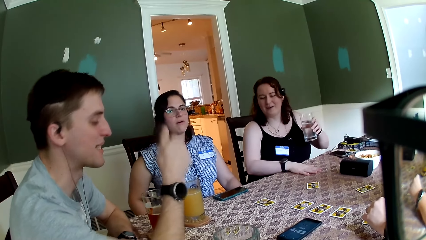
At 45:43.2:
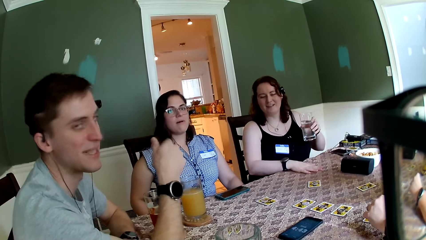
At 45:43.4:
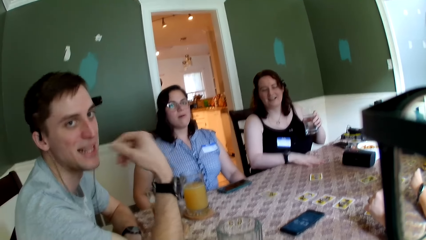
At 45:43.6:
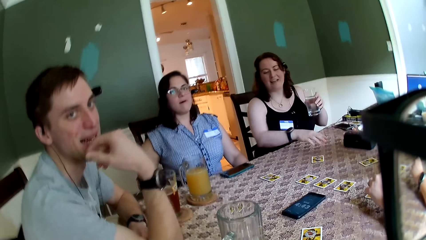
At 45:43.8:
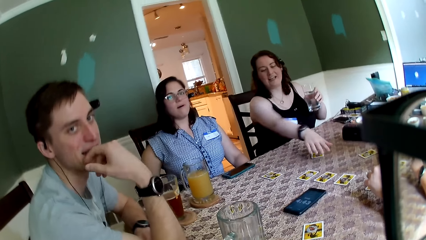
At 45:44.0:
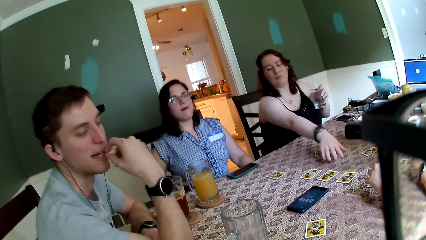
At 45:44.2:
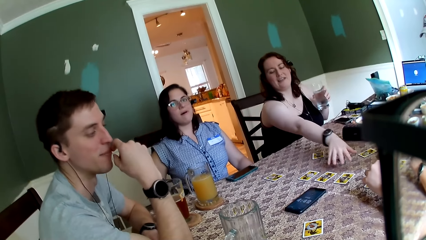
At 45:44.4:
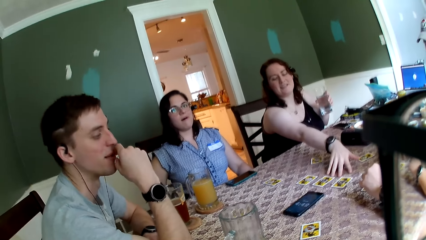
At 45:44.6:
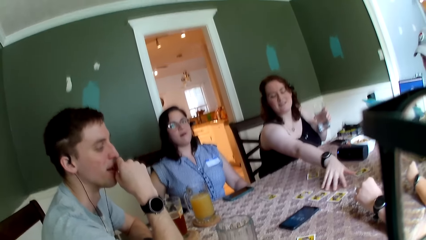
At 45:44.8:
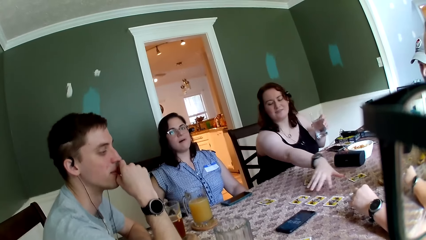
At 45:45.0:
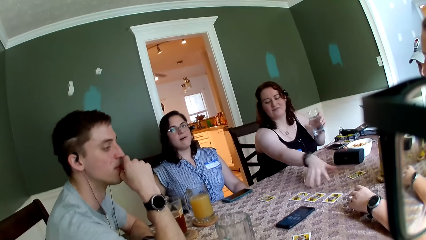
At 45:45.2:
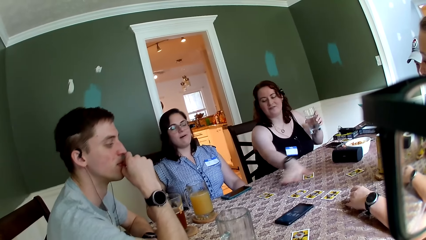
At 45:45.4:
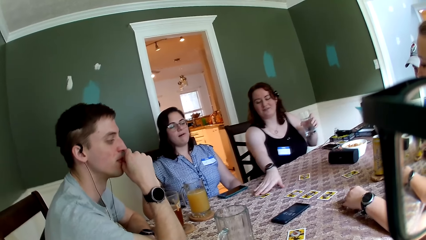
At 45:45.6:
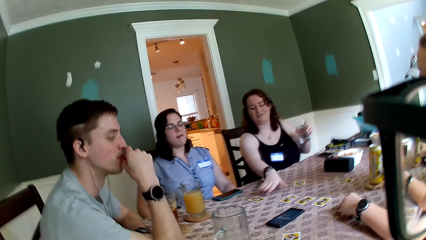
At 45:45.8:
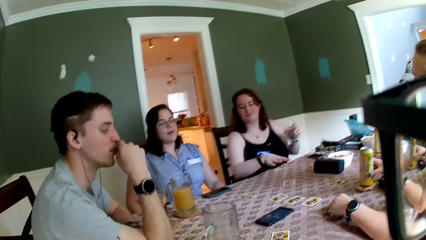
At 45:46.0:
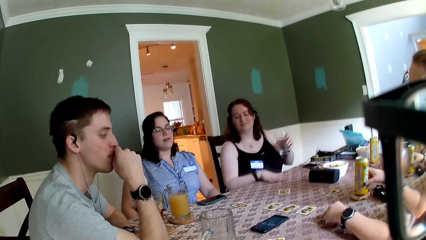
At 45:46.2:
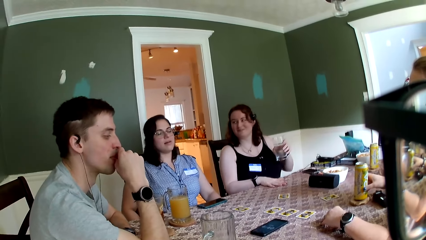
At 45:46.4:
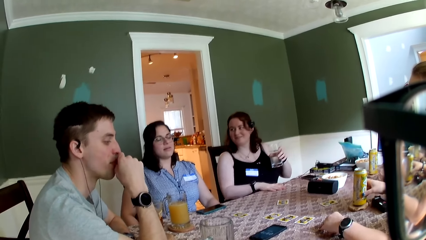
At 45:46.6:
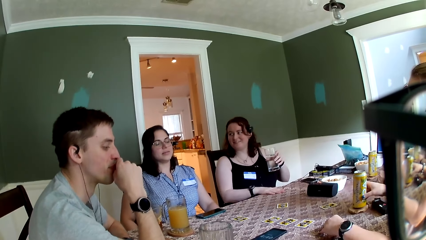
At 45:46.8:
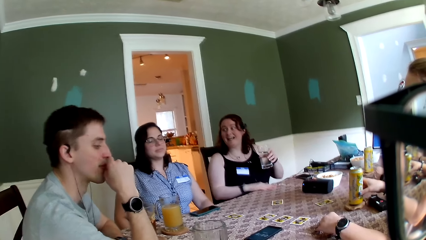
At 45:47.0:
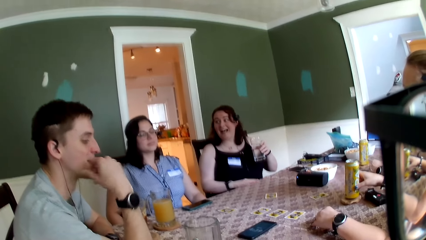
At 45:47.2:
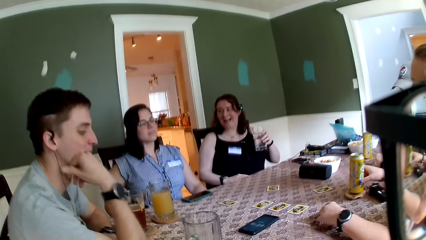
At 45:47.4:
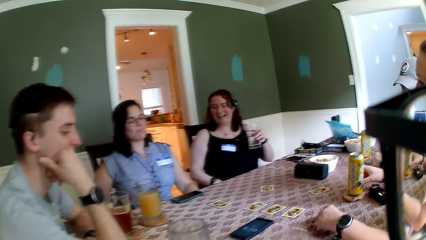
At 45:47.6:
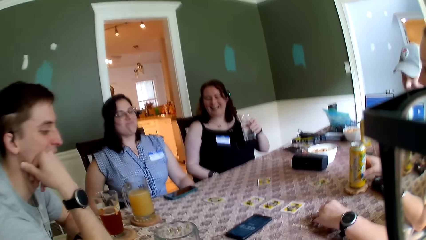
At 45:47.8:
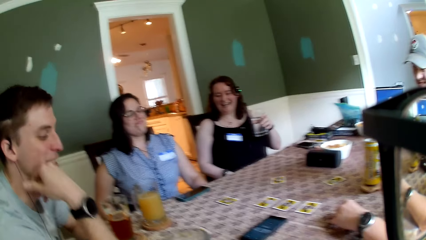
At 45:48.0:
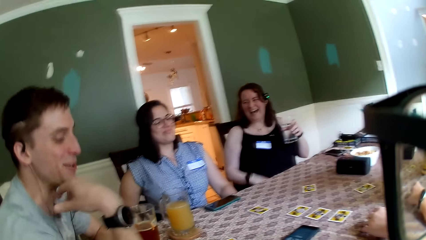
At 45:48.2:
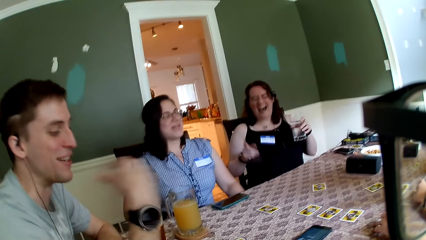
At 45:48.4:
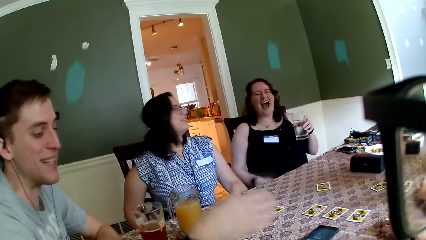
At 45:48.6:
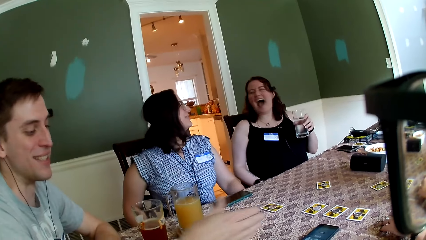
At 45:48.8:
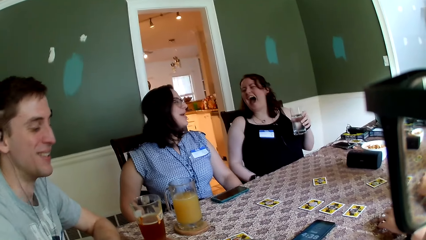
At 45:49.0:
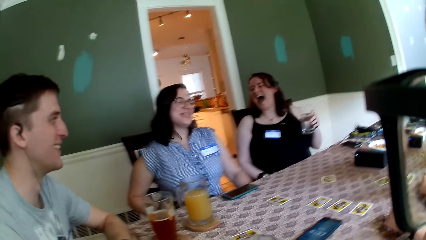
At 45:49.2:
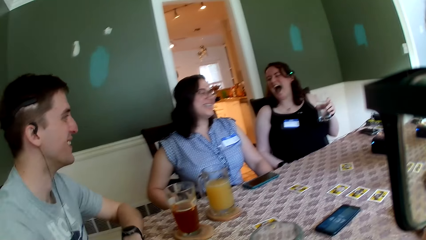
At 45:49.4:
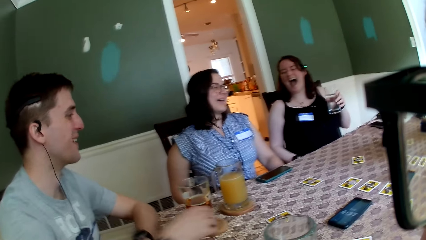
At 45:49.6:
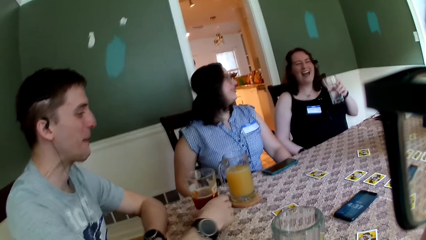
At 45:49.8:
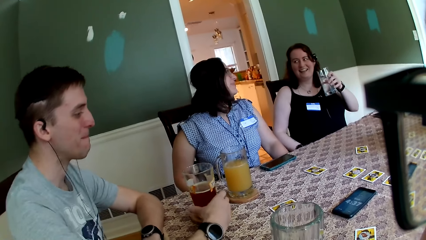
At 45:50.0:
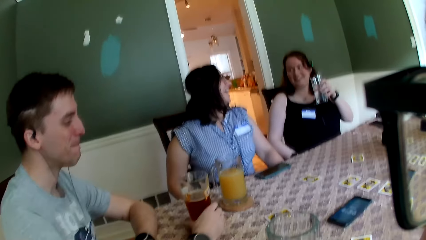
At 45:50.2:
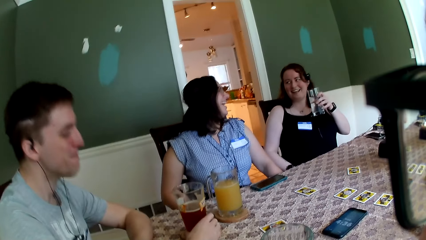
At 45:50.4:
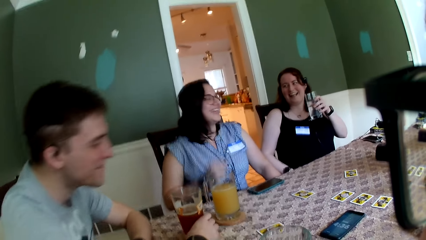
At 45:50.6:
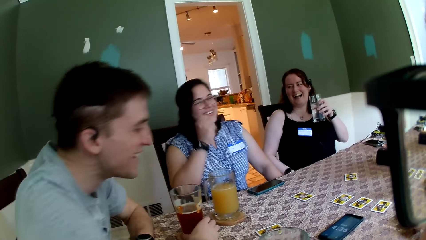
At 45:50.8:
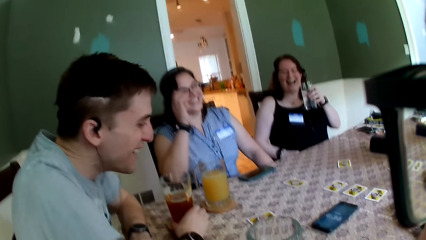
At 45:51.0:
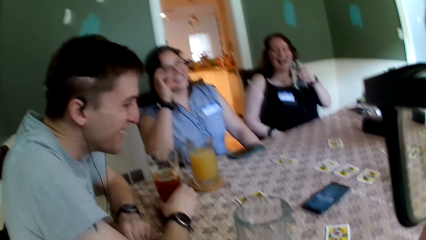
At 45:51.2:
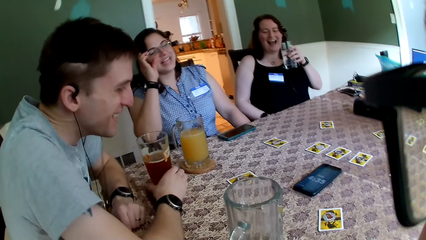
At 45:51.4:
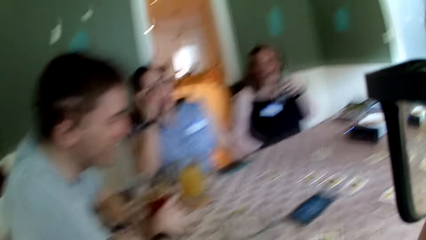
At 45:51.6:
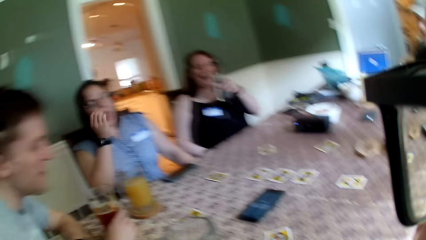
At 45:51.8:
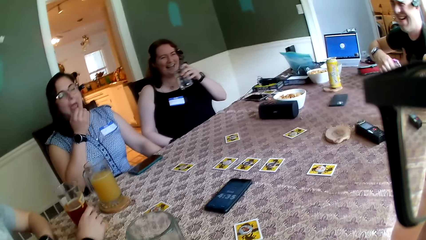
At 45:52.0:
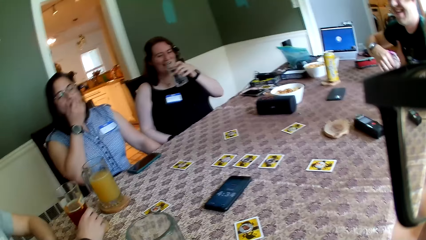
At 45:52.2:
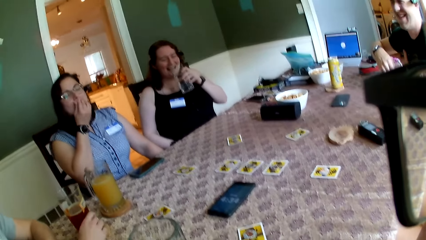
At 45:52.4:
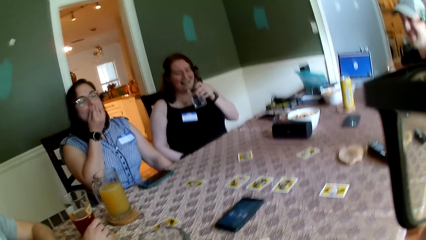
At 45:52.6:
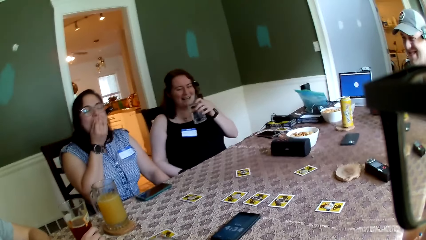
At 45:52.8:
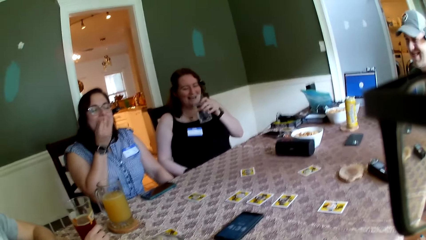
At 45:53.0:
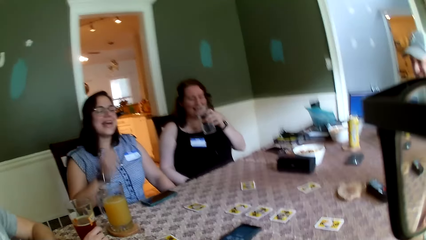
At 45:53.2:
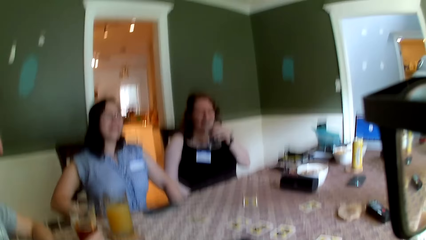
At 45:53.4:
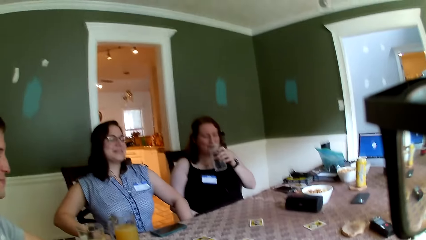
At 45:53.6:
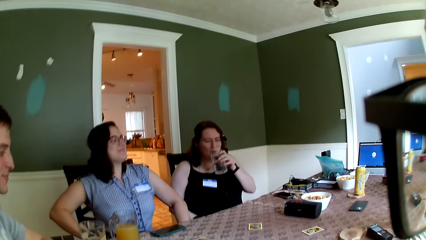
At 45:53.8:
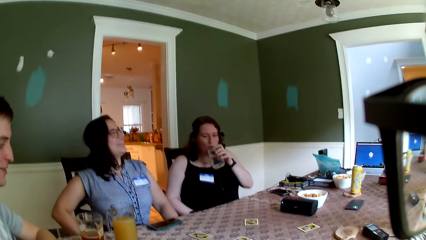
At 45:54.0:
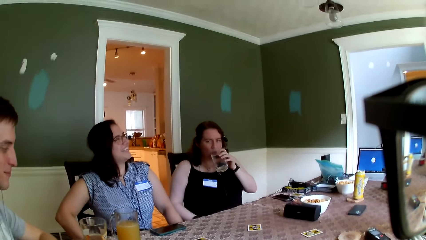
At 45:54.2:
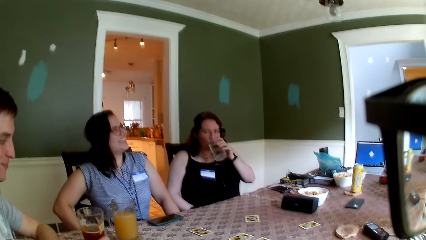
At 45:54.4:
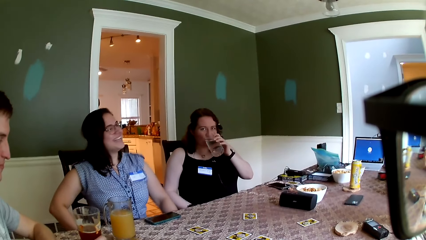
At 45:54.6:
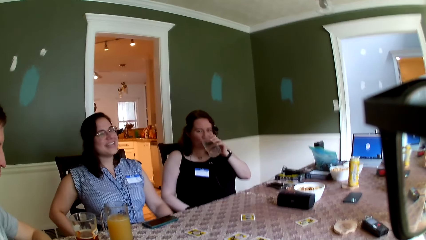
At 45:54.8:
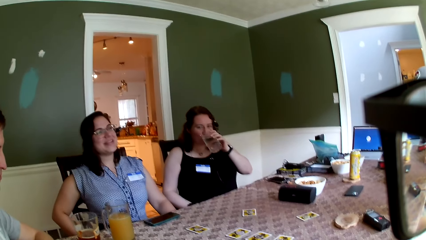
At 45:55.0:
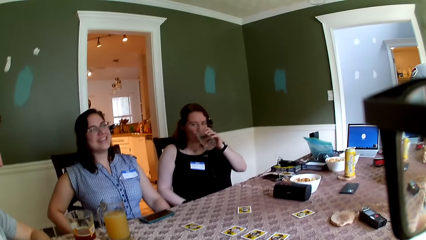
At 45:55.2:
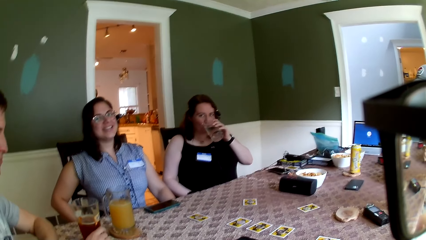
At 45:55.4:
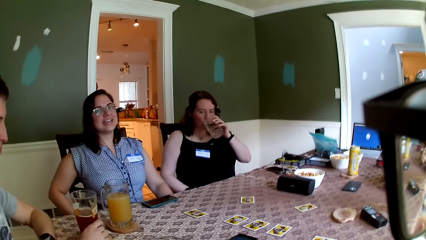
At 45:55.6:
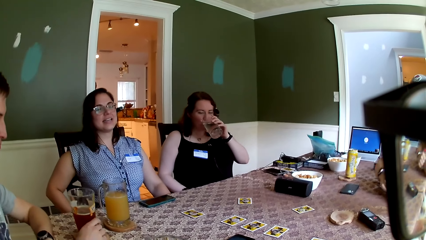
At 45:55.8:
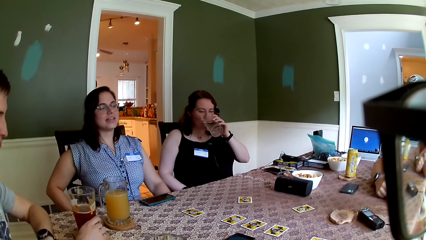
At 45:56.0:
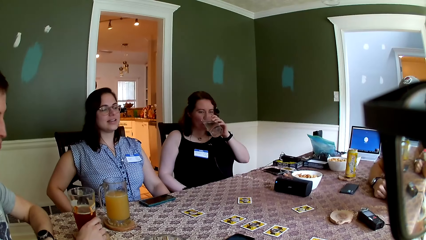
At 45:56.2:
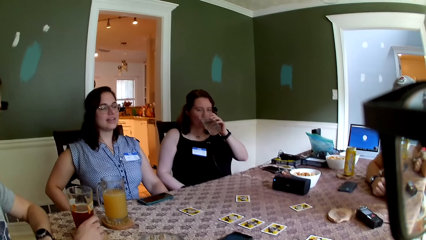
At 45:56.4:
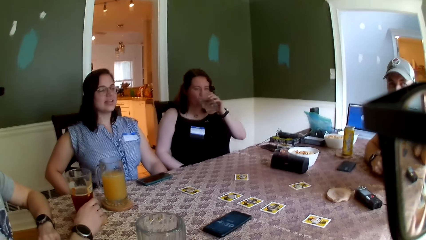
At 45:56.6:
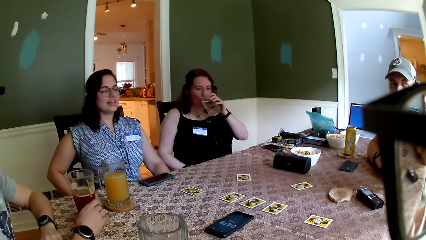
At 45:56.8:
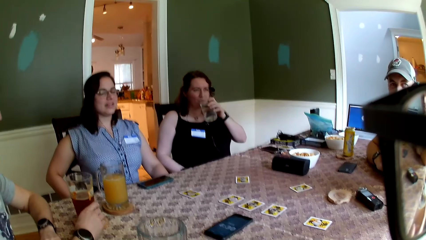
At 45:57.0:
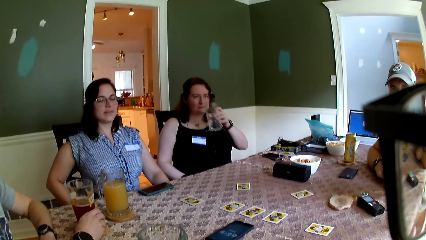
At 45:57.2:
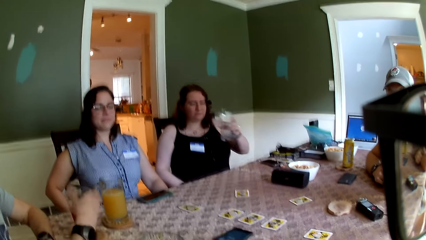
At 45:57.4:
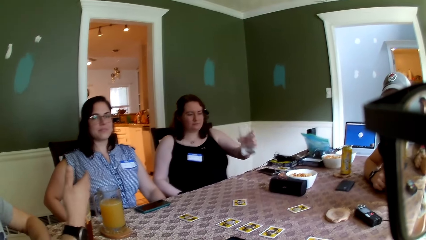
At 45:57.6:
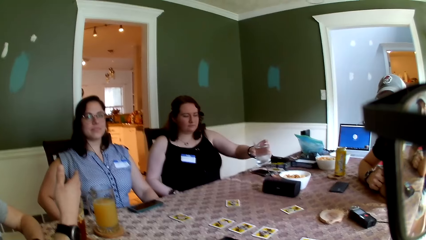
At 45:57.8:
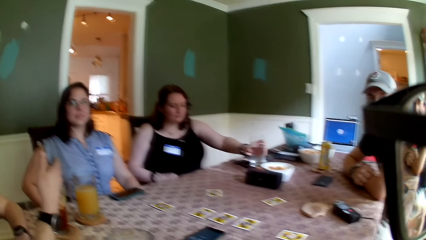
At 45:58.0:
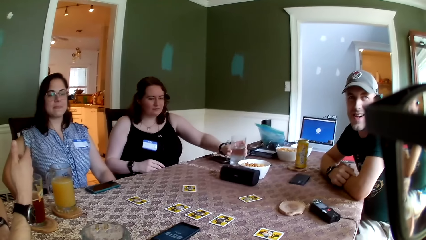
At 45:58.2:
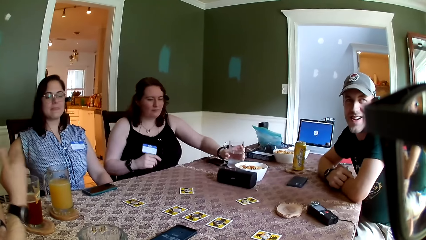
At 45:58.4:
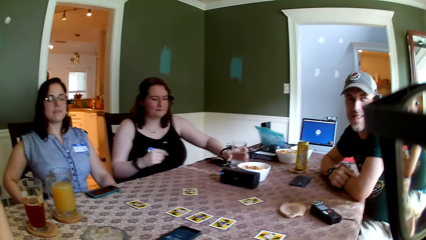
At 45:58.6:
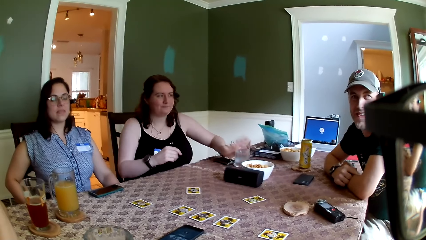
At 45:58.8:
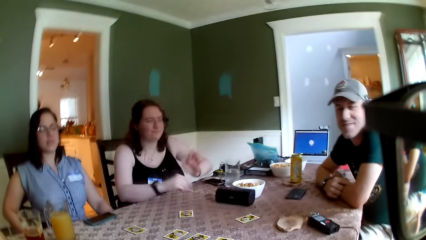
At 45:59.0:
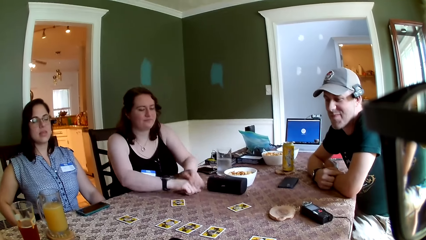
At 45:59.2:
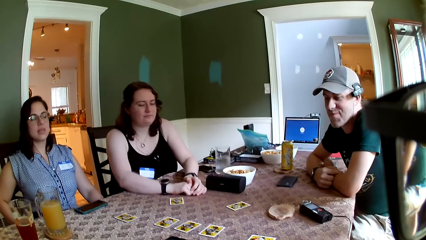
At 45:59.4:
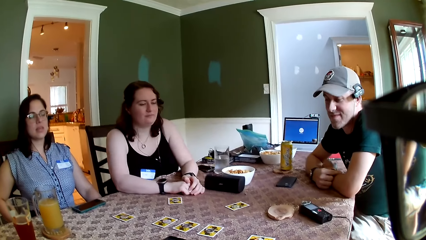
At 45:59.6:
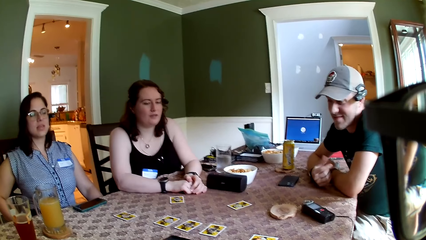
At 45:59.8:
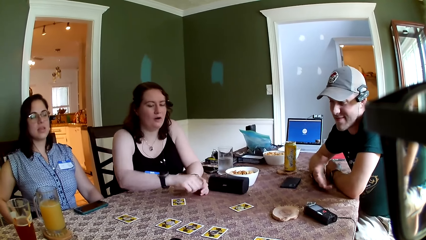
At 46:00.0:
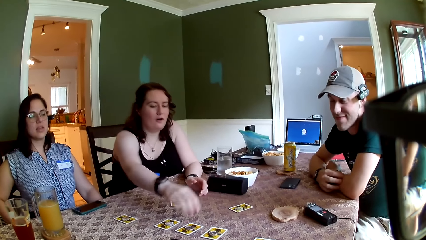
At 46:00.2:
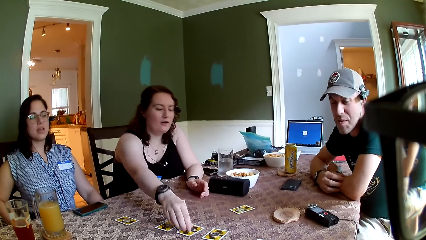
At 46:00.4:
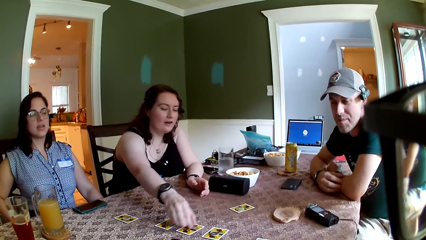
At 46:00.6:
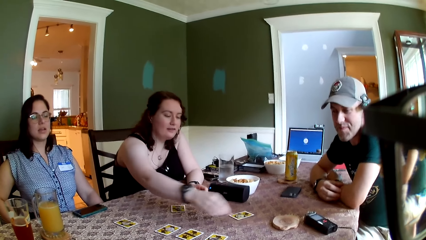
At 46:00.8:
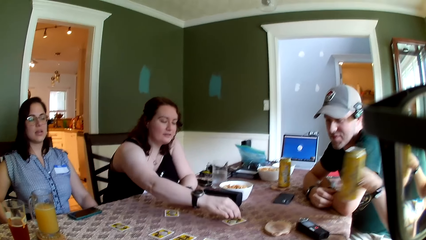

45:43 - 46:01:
The camera wearer converses with a man, a woman and another woman. The other woman points to the cards on the table with her right hand. The camera wearer converses with the group of people. The other woman drinks water from the cup in her left hand. The other woman drops the cup of water on the table with her right hand. Another man places both hands on the table. The other woman places both hands on the table, picks a card from the table with her right hand, and touches the cards.
